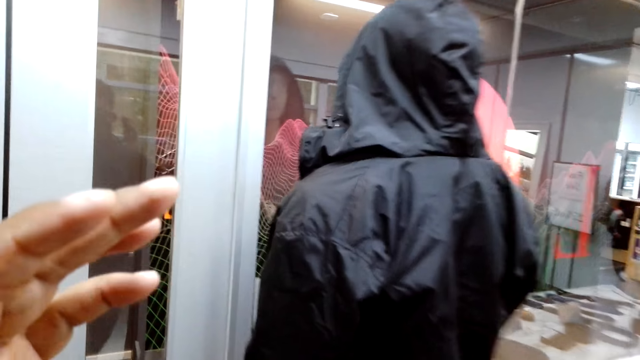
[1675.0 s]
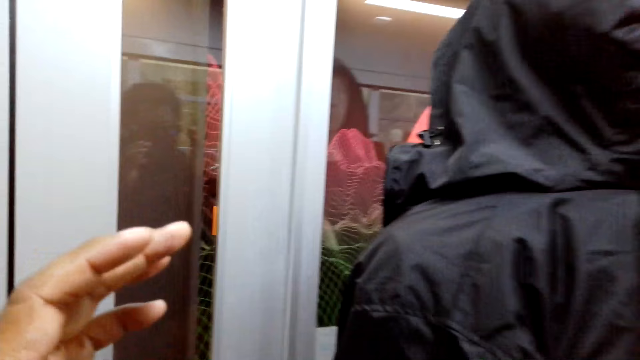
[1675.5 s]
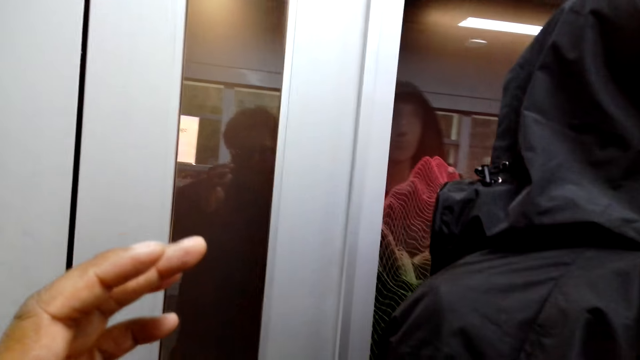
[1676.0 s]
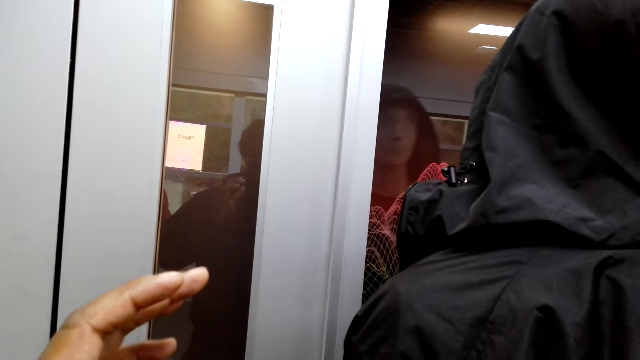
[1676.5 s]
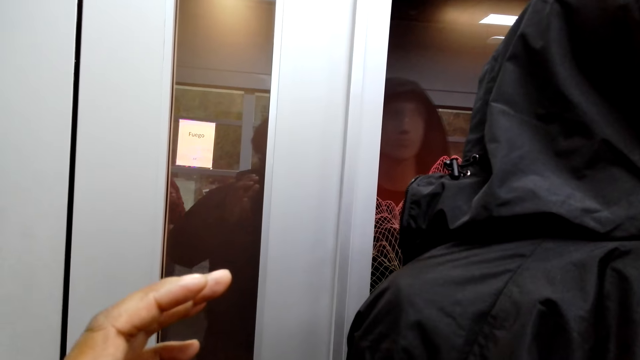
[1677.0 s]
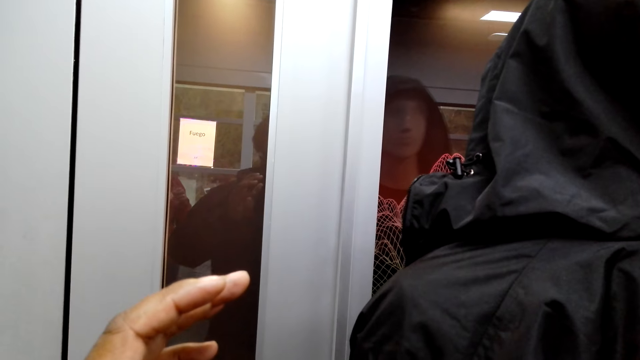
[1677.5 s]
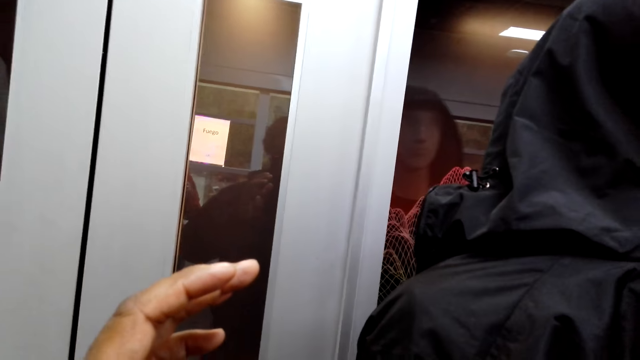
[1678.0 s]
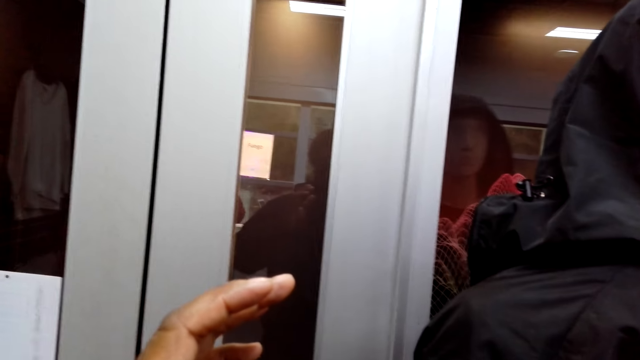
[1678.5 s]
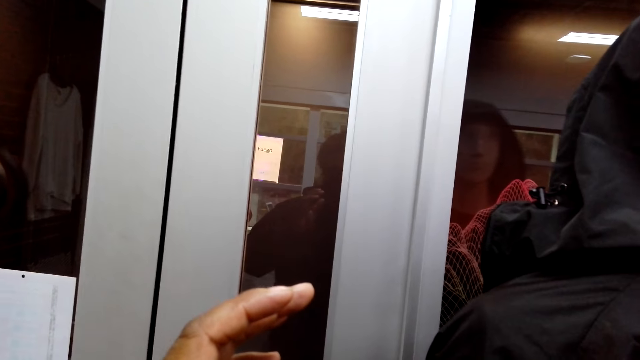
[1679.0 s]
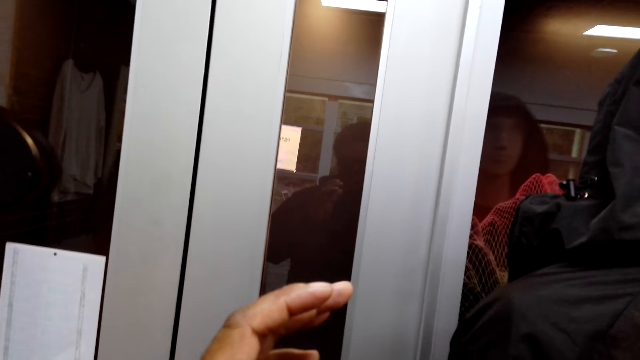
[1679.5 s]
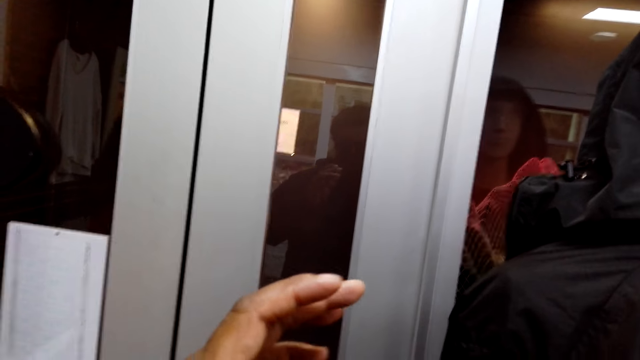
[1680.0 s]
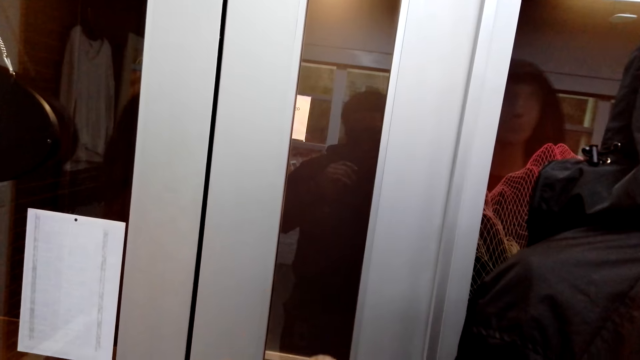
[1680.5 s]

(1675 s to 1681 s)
The camera wearer stares around the shop.
